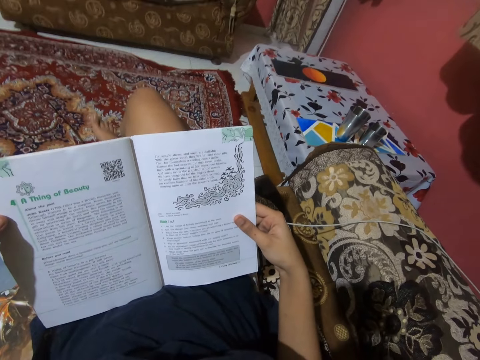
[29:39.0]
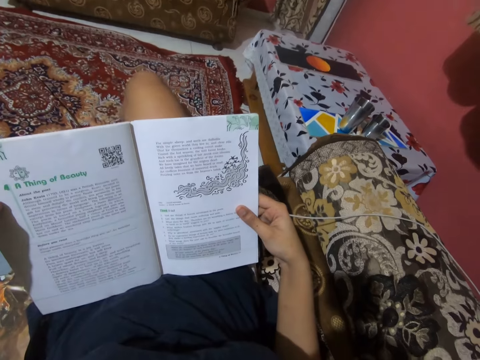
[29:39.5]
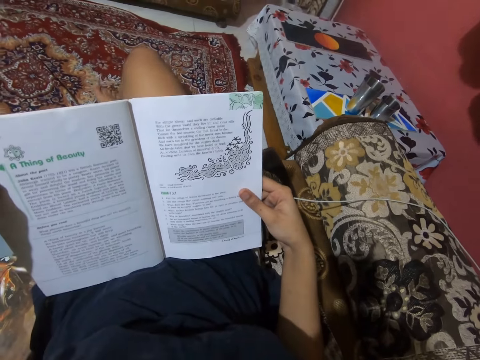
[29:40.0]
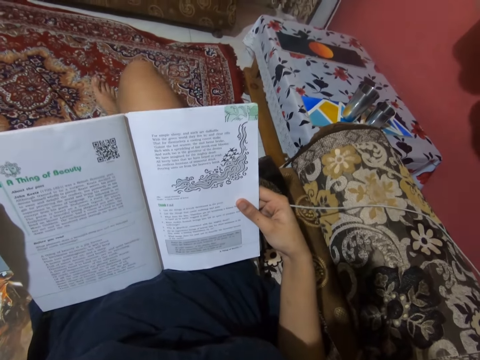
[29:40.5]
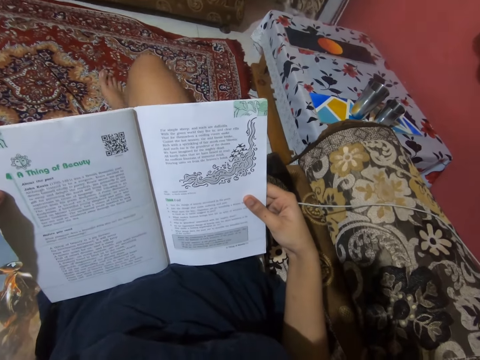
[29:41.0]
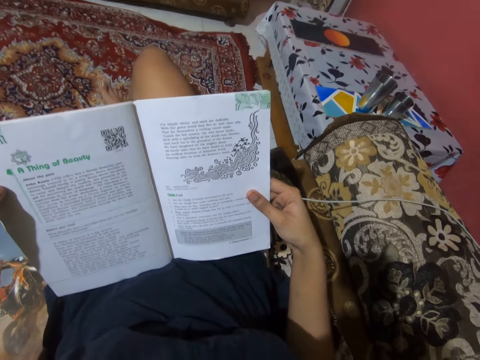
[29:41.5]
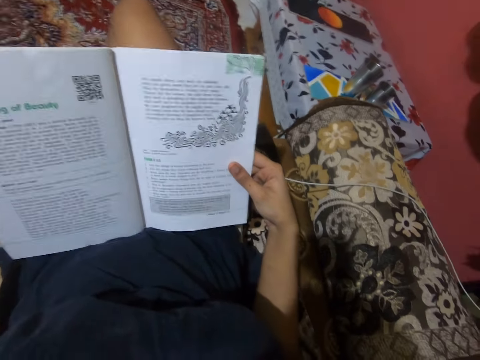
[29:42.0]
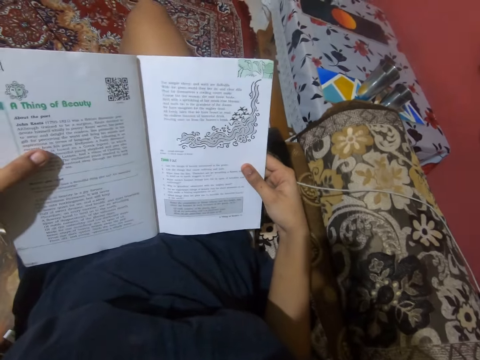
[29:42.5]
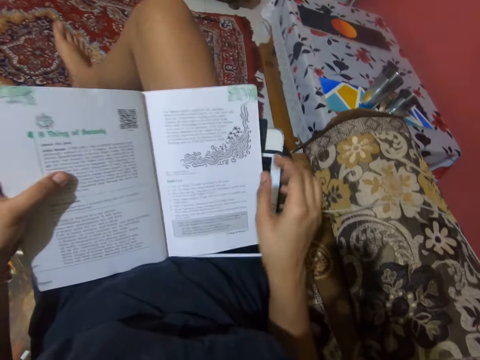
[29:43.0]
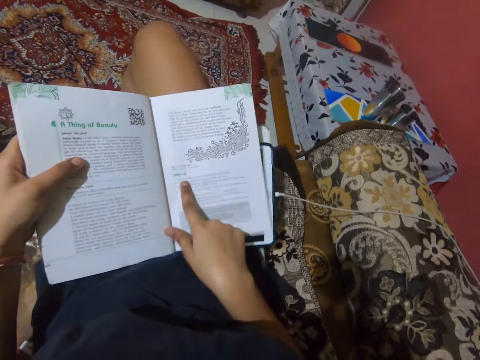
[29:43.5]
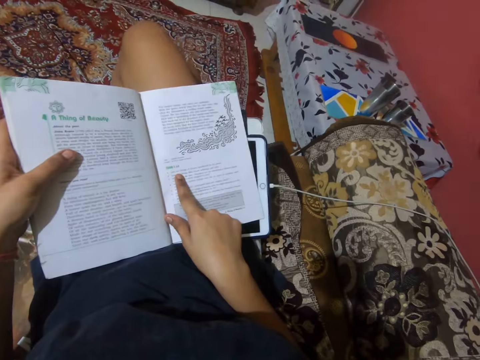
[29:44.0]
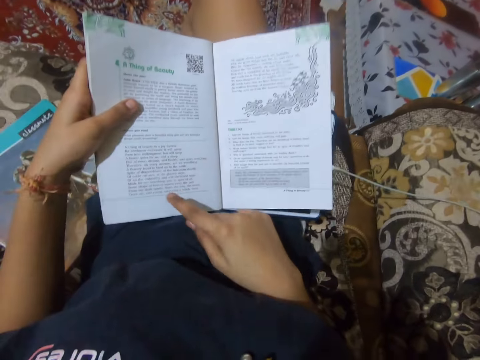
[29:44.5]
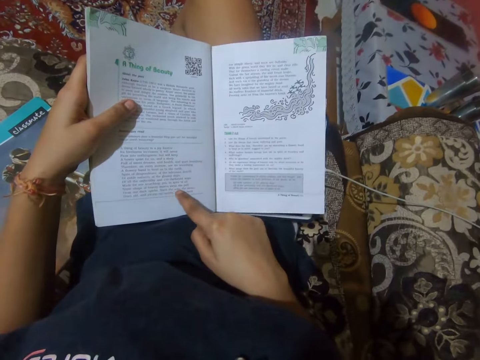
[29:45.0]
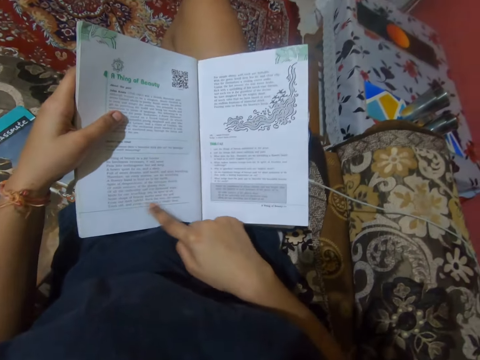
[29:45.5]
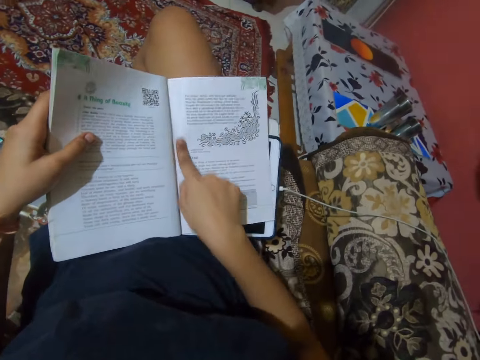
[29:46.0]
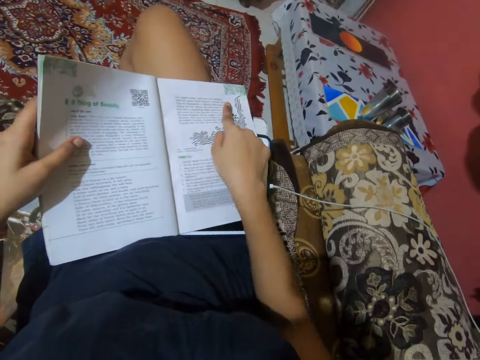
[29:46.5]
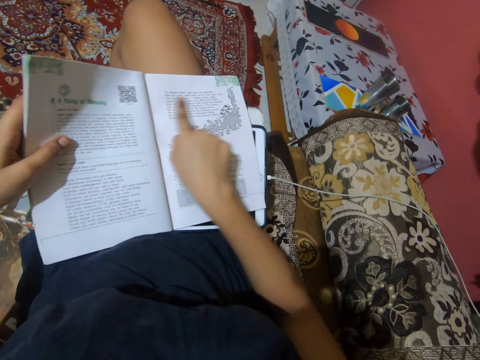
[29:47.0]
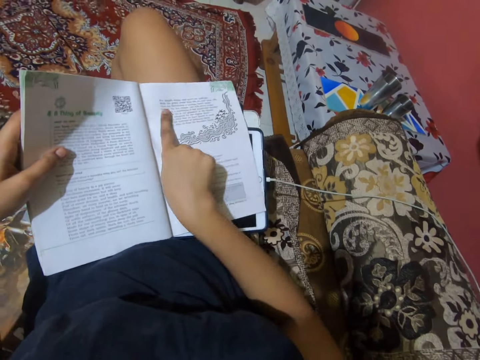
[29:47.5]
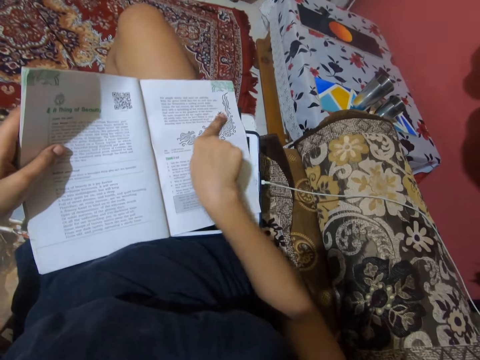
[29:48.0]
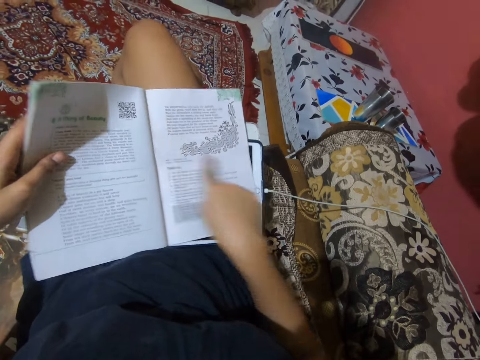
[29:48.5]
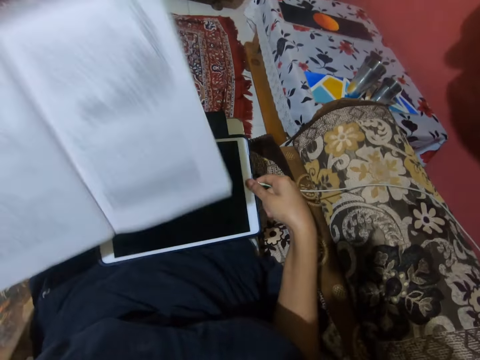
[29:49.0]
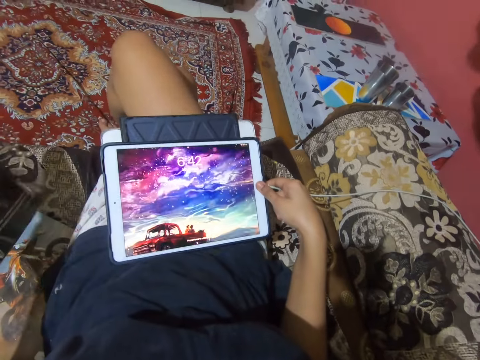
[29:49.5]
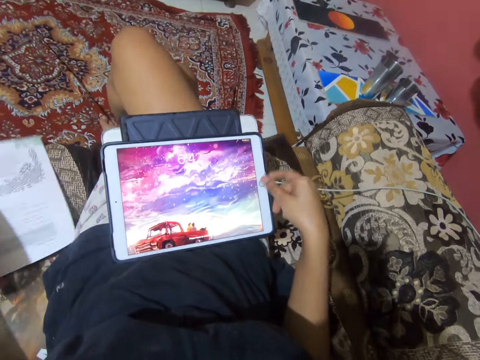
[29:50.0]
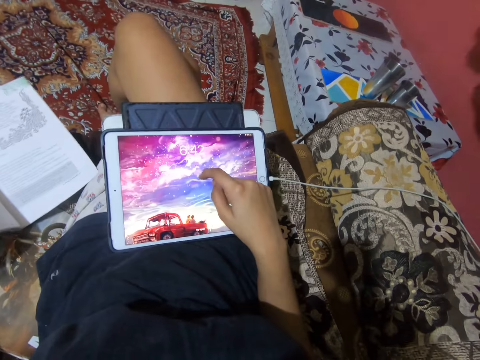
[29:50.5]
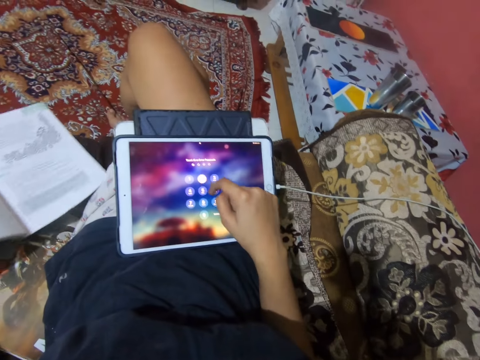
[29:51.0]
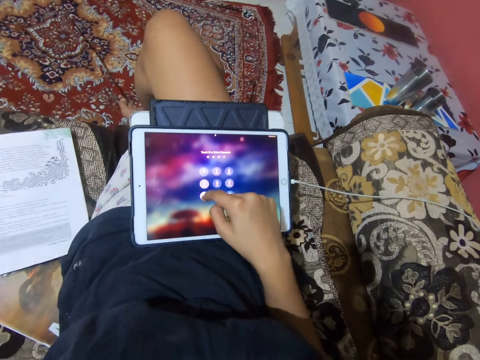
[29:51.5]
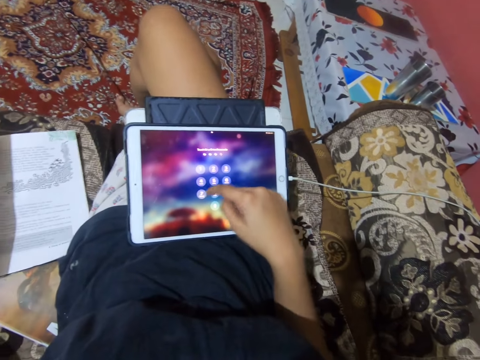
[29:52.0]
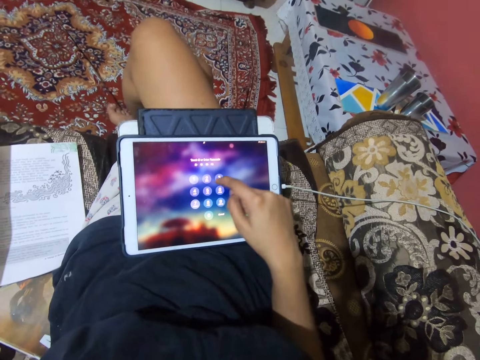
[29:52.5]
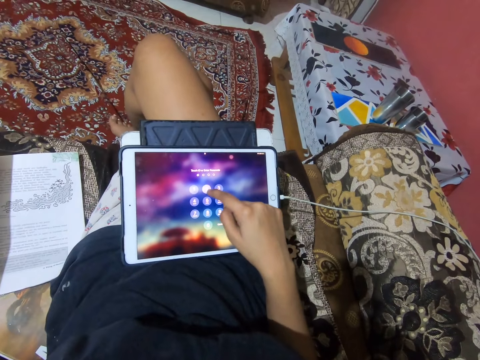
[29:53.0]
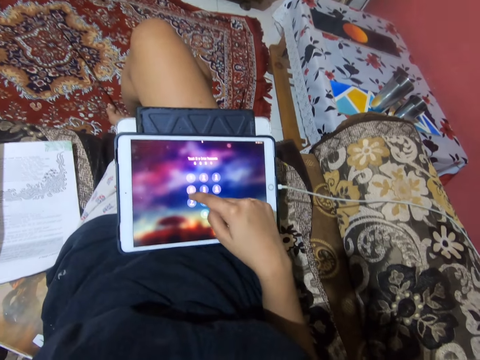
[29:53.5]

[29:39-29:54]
The camera wearer touches the pages of the book with her right finger. She presses a button on the iPad with her right thumb. She operates the tablet. She taps onscreen buttons on the iPad with her right finger.

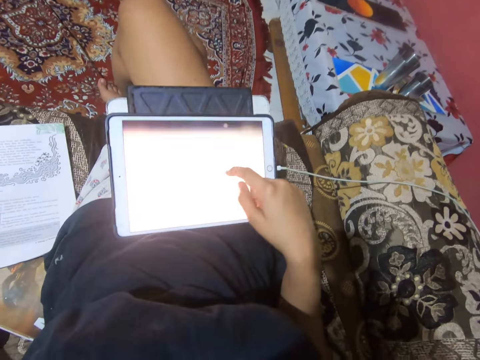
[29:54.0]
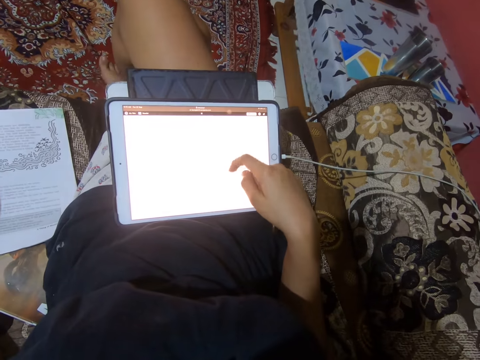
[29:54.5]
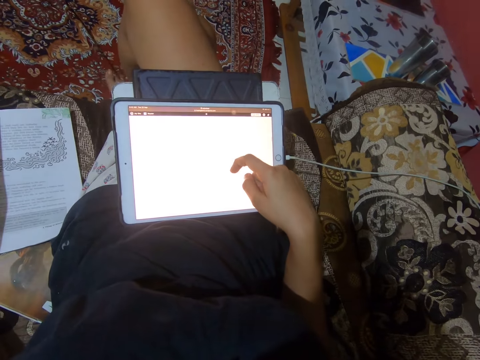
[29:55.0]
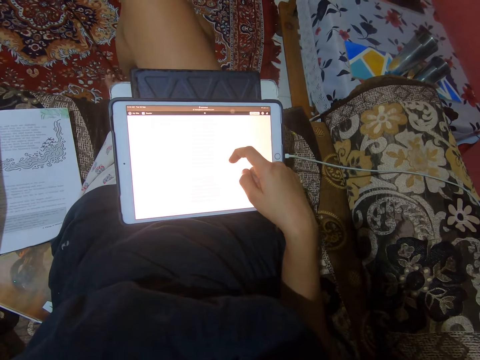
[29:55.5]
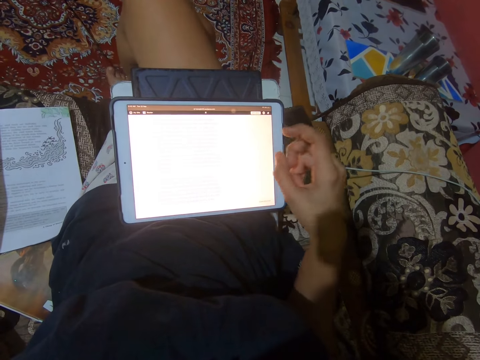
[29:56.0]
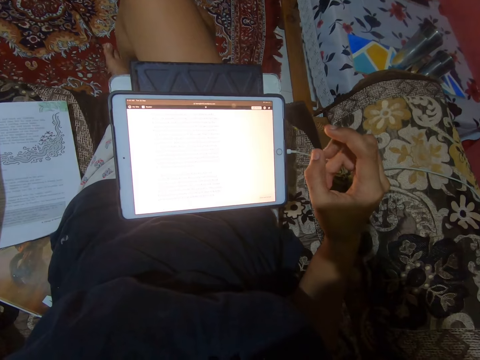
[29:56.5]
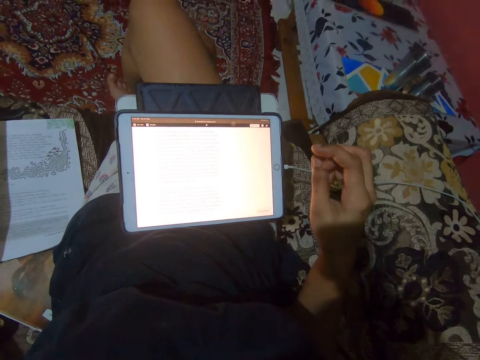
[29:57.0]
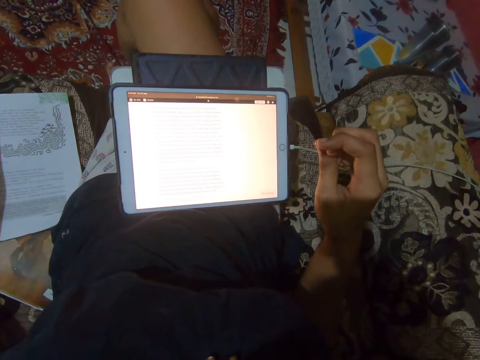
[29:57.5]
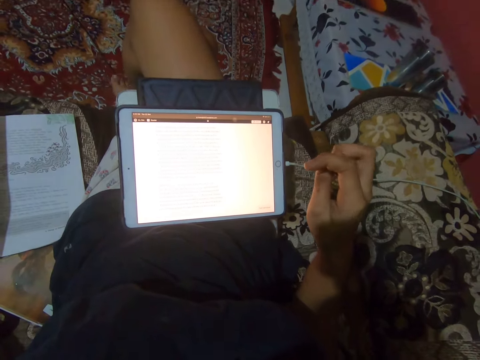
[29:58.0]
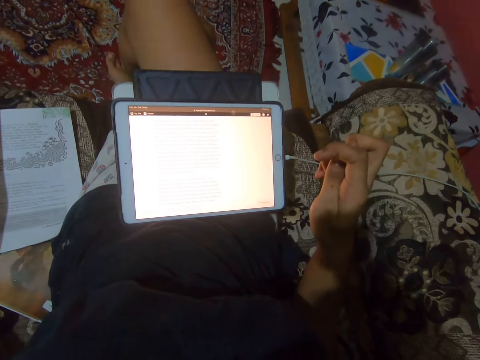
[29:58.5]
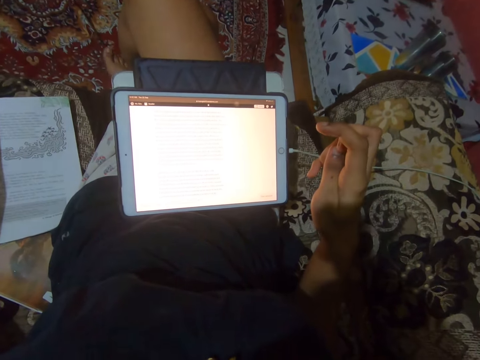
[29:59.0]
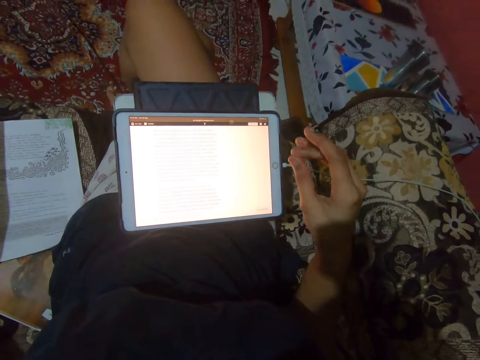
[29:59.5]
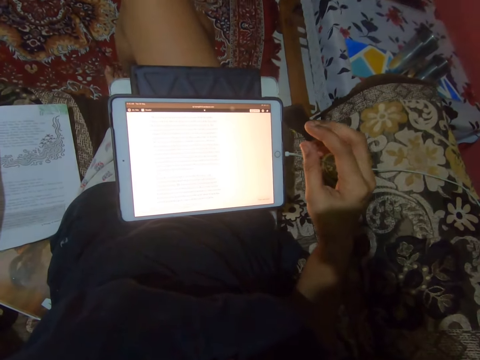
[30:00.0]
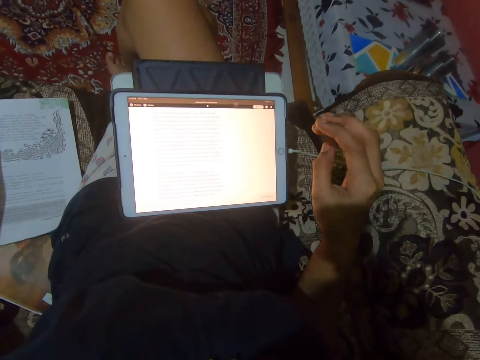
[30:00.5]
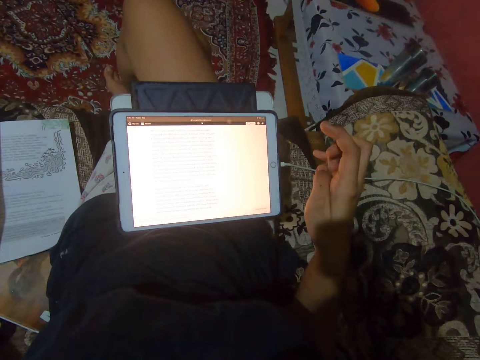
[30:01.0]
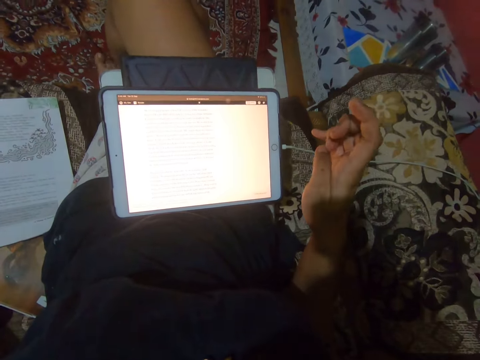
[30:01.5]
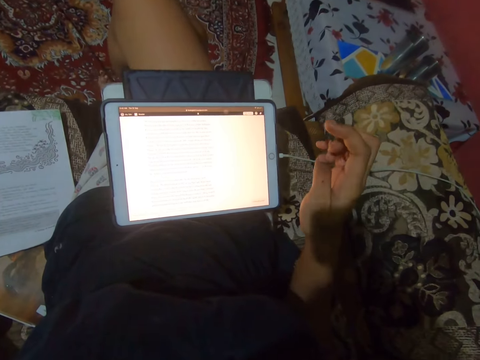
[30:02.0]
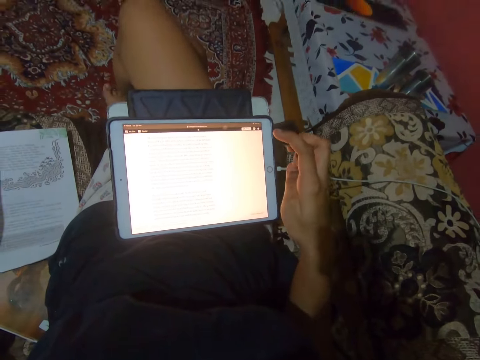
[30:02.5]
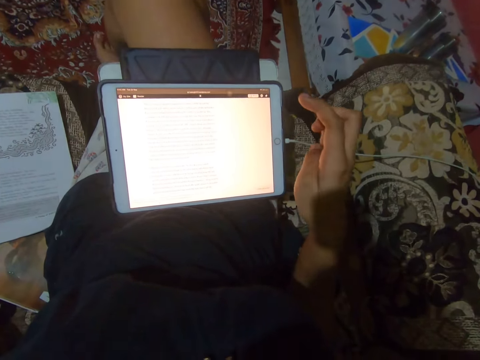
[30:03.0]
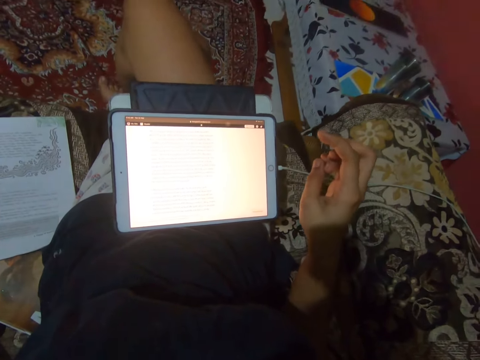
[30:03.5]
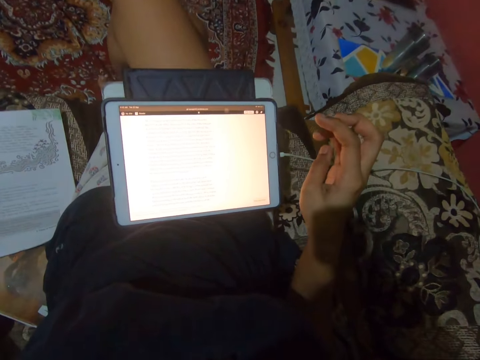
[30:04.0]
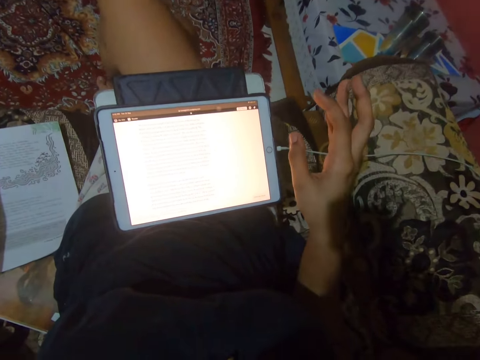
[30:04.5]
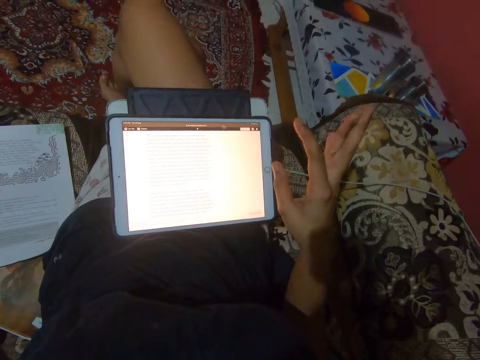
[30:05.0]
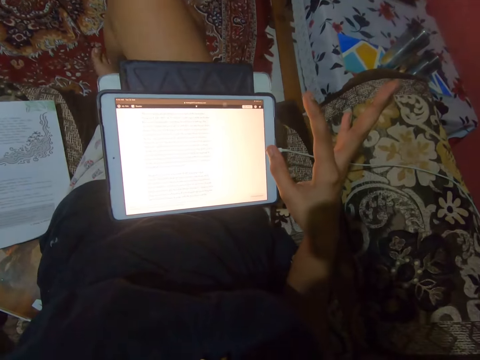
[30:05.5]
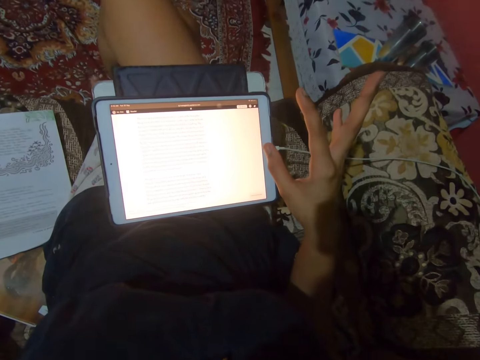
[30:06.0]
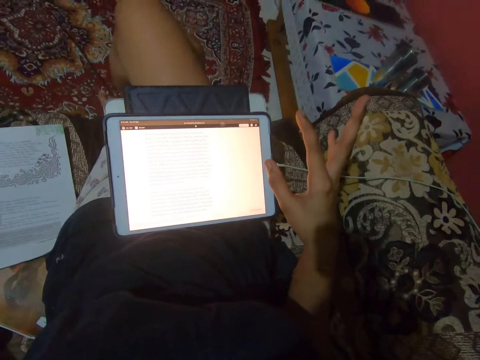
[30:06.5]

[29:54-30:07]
The camera wearer scrolls the tablet. They look at the tablet.
